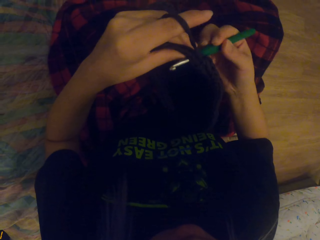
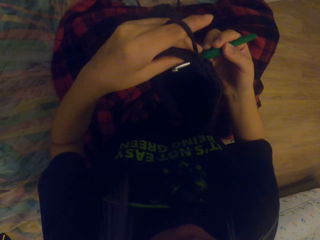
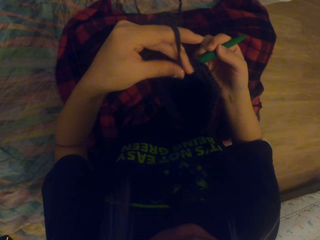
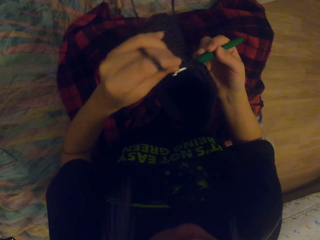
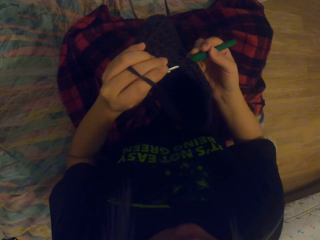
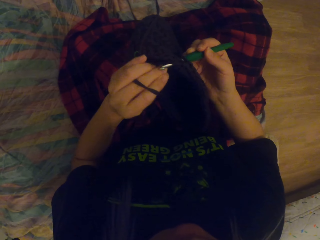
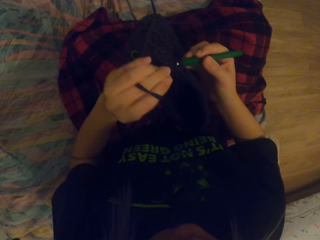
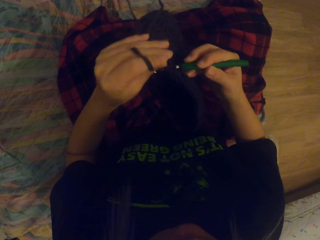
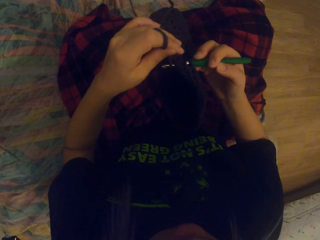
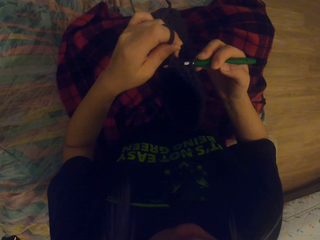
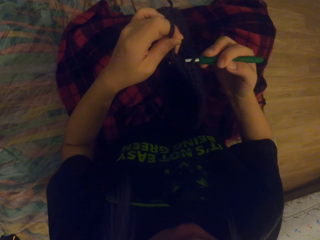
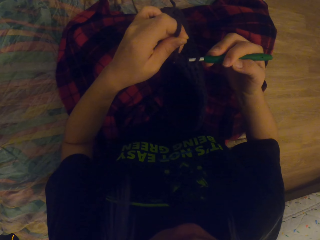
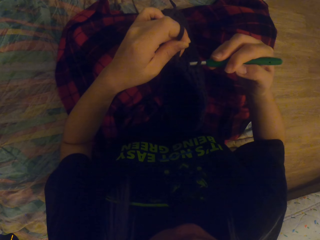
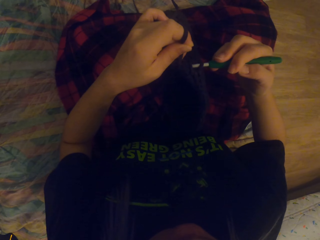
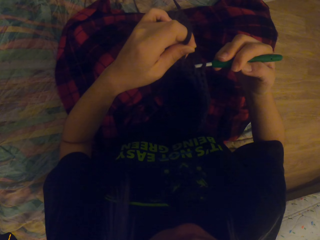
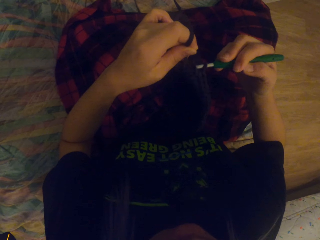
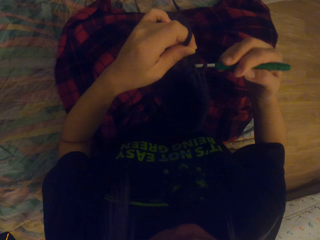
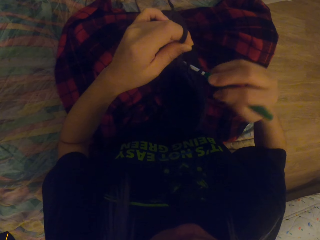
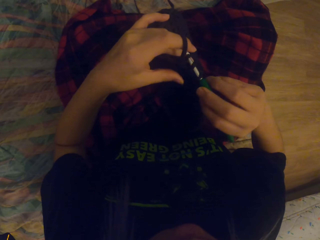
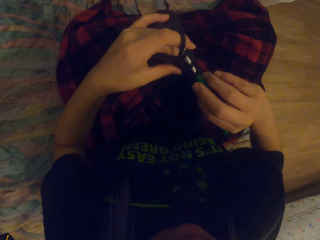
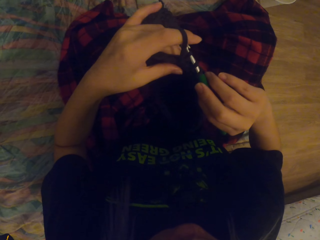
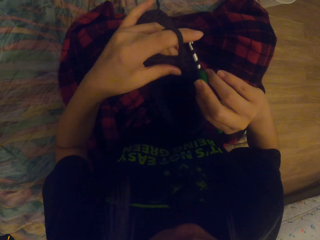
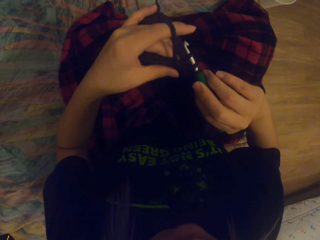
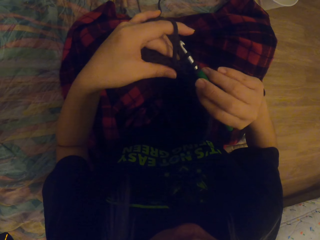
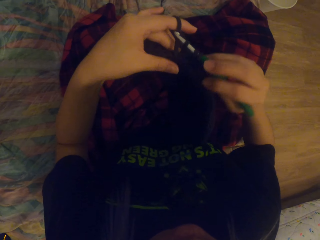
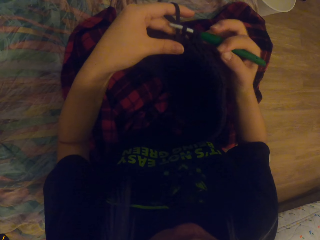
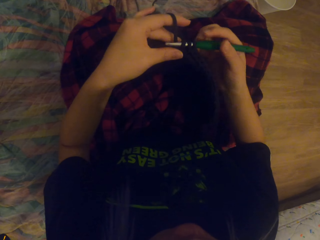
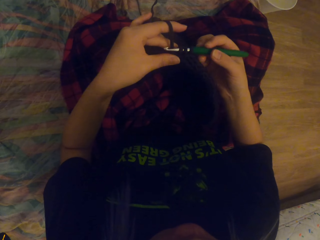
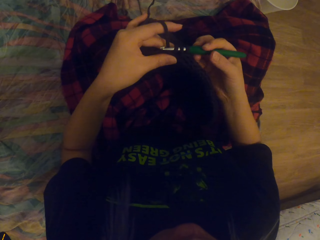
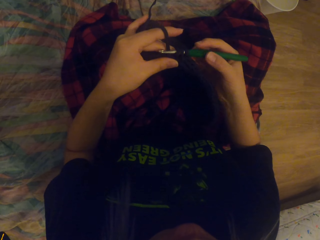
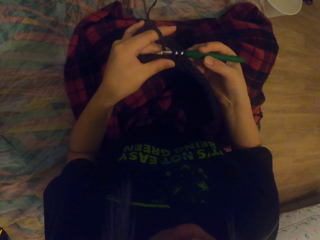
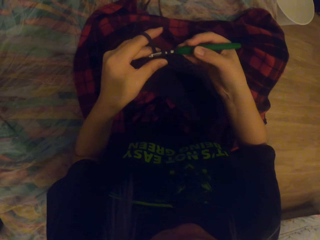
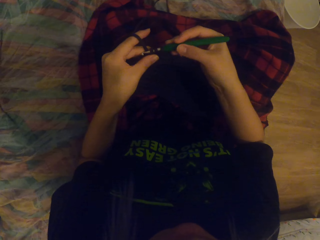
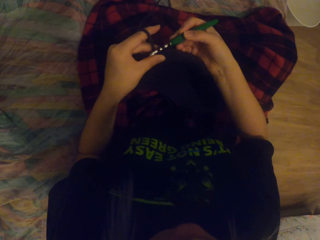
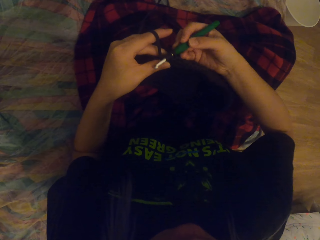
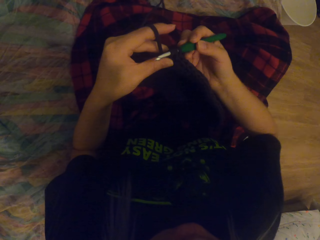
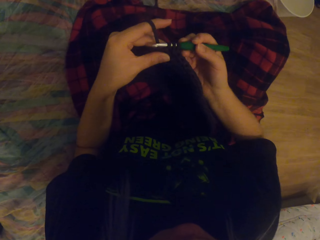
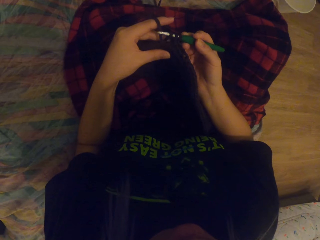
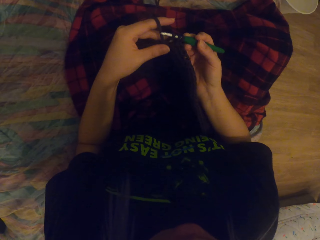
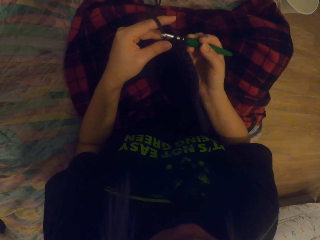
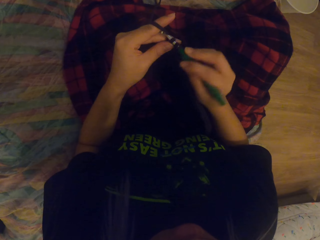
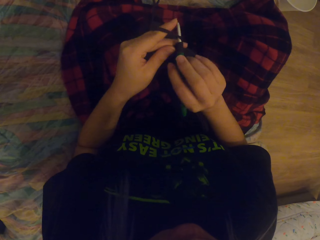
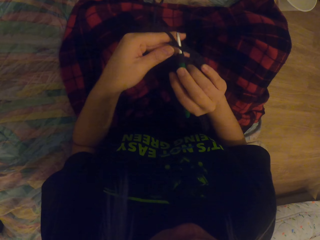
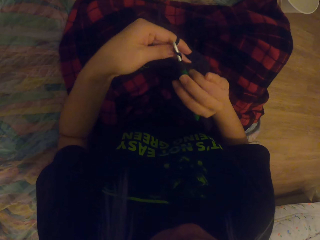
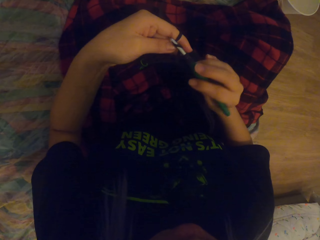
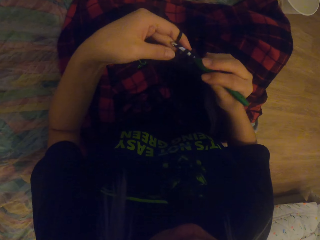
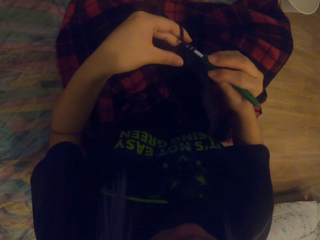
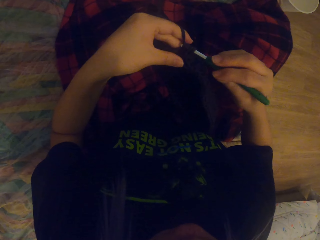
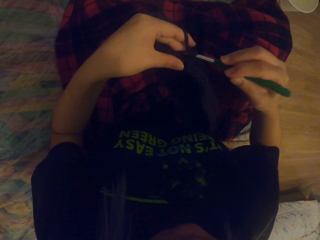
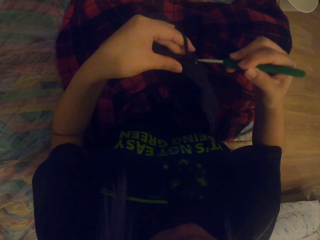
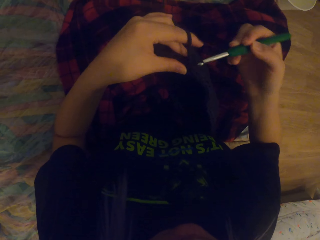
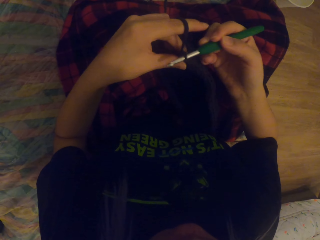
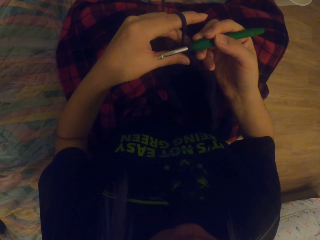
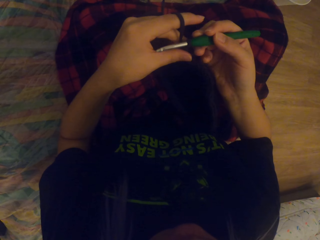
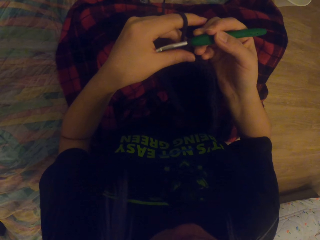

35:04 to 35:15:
The camera wearer folds a string on the crochet hook. They crochet the thread out. They crochet the yarn with the crochet hook.

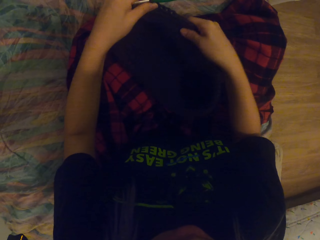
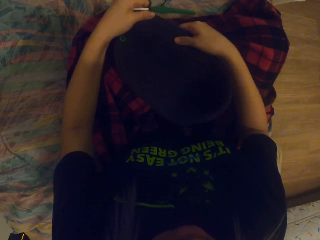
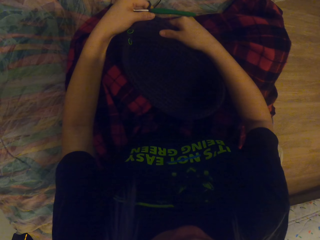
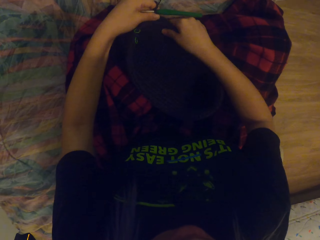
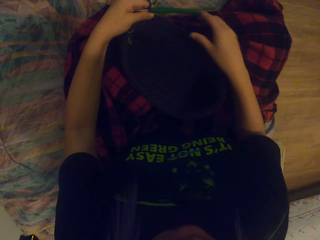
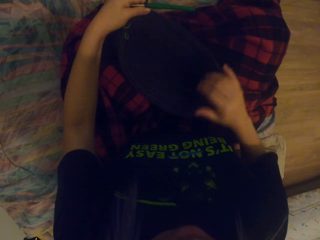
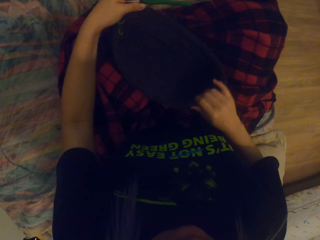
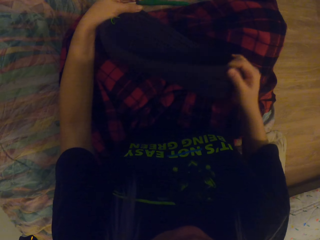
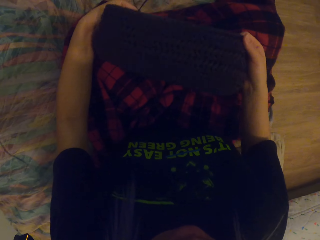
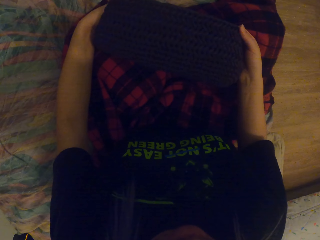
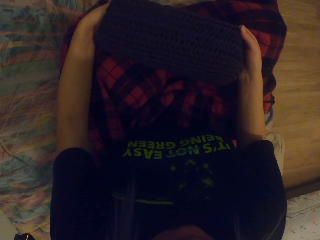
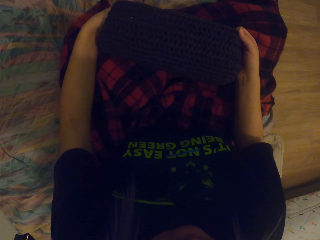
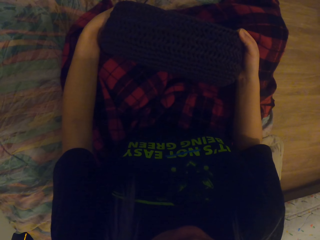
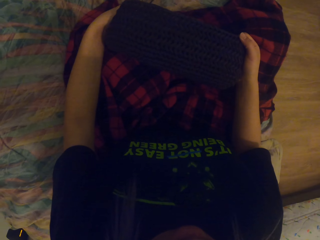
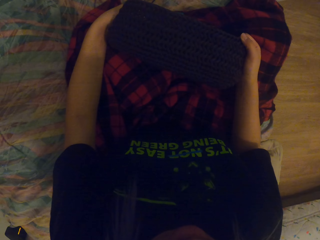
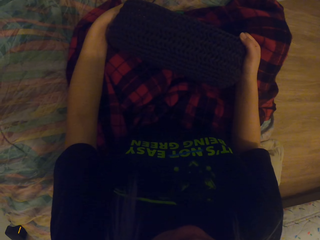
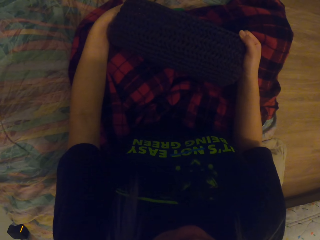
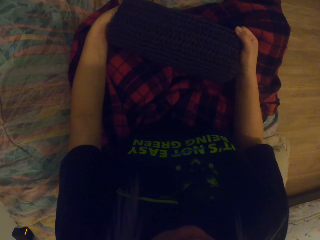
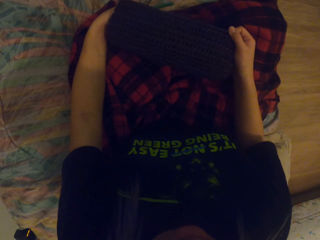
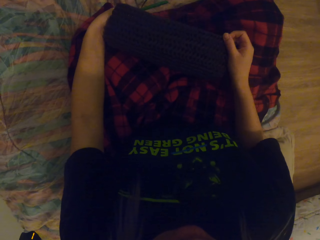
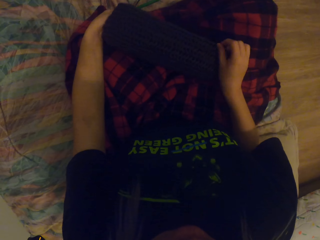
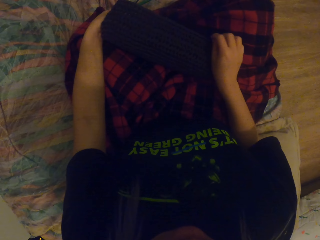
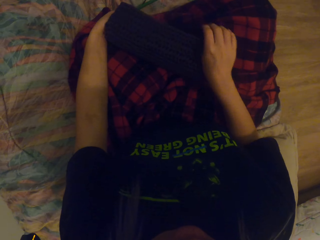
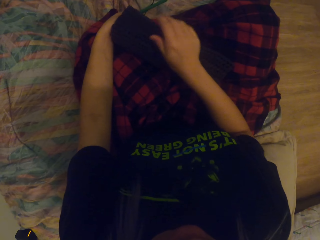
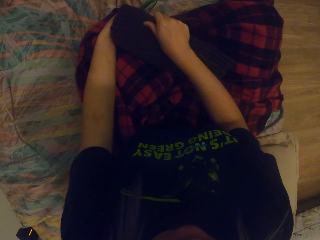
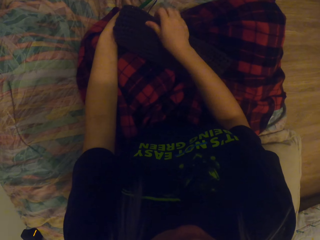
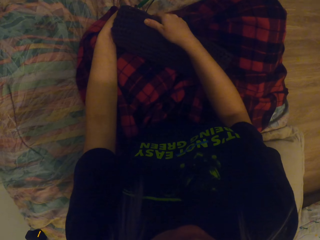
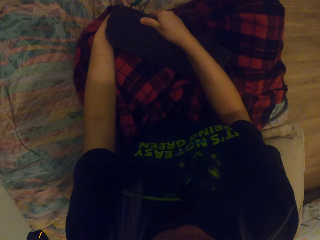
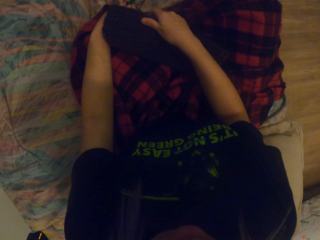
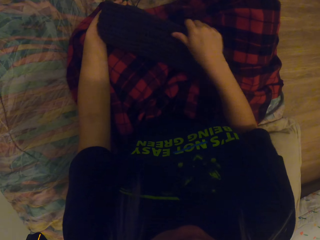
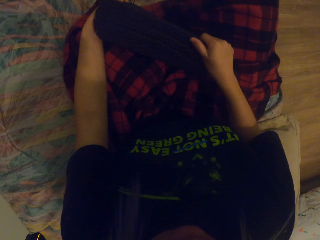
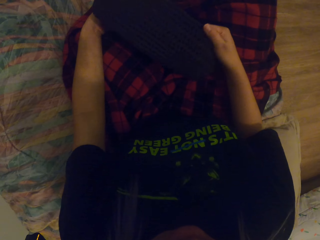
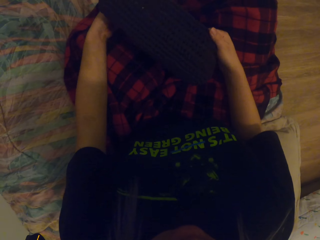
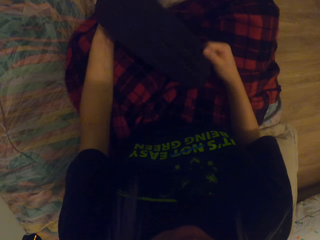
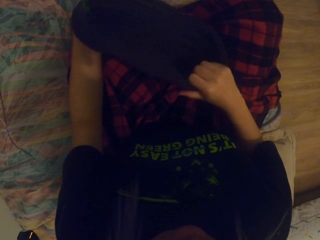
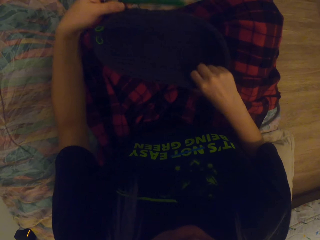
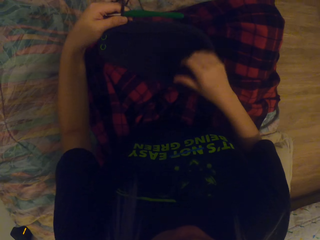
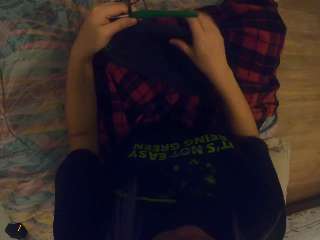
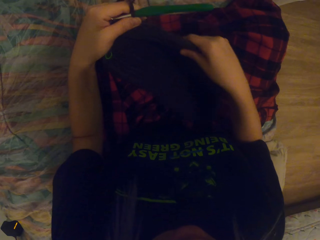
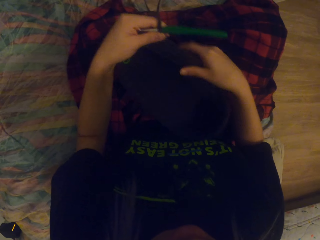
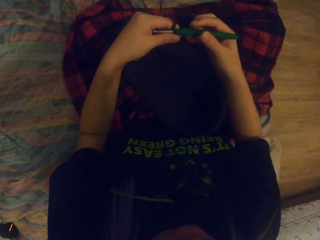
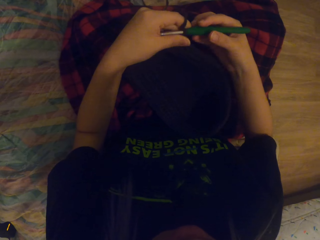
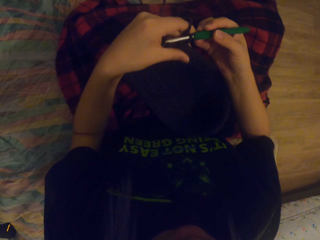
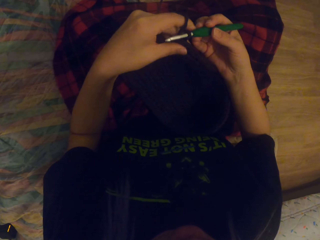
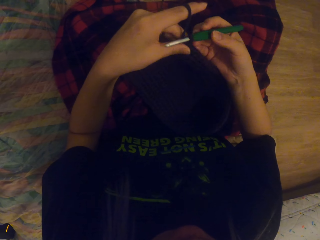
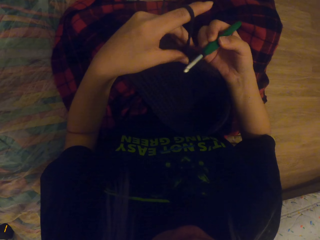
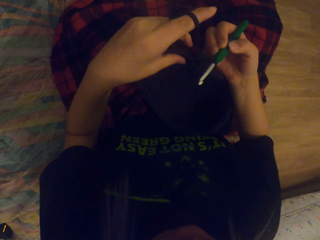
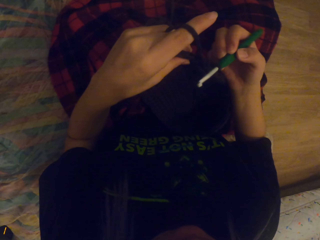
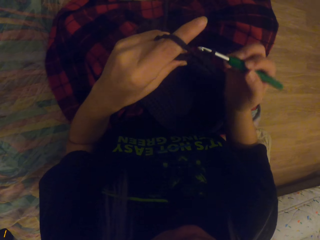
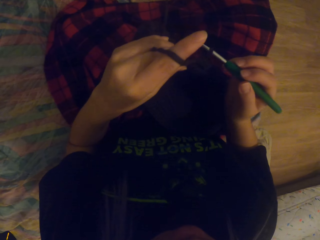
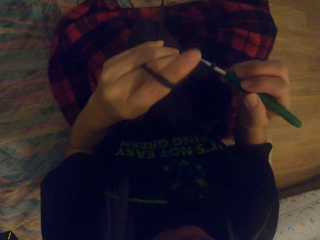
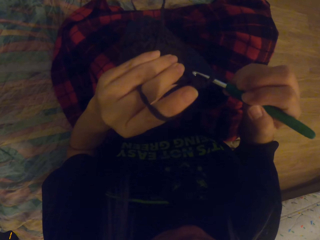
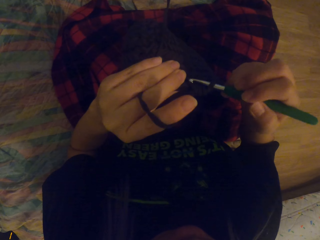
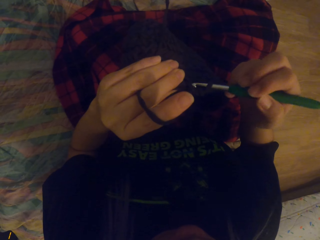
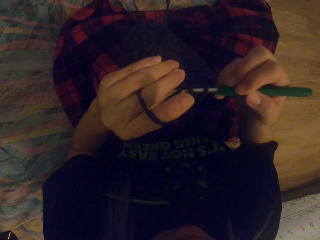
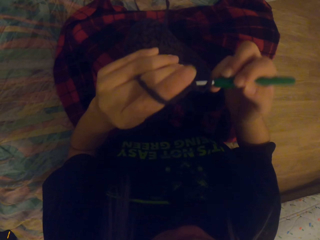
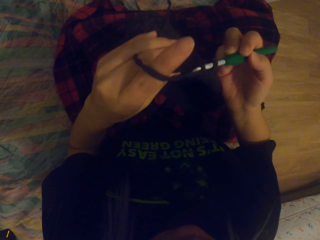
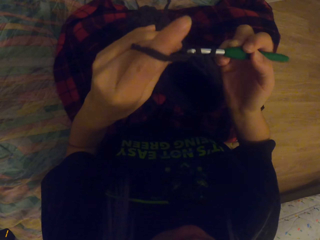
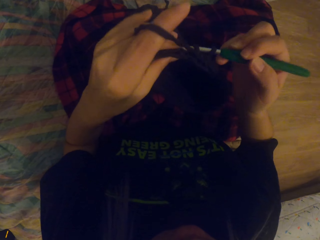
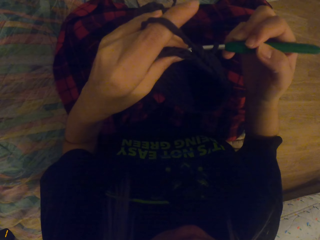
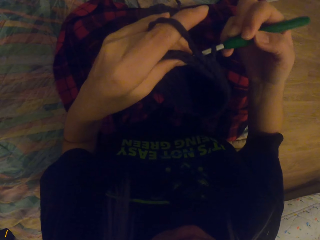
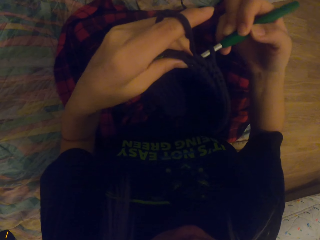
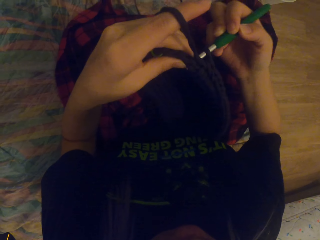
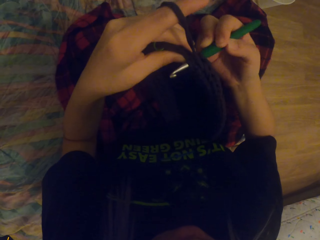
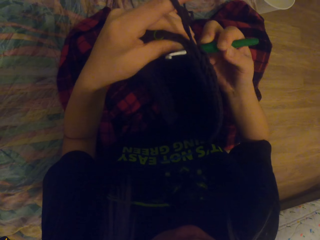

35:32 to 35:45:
The camera wearer places down the bag. They hold the crocheted yarn. They touch the bag. They turn the crocheted yarn. They turn the bag up. They crochet the thread in.
